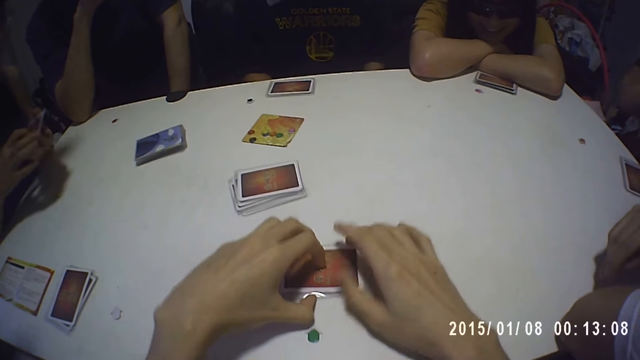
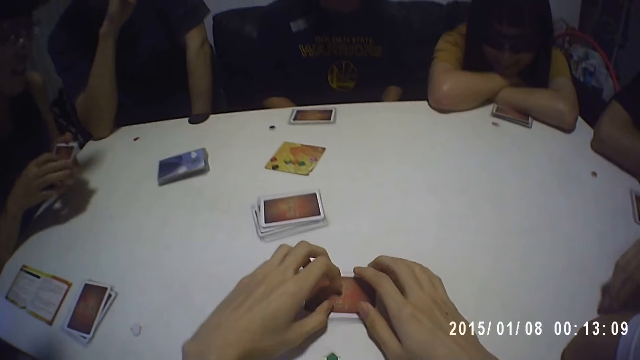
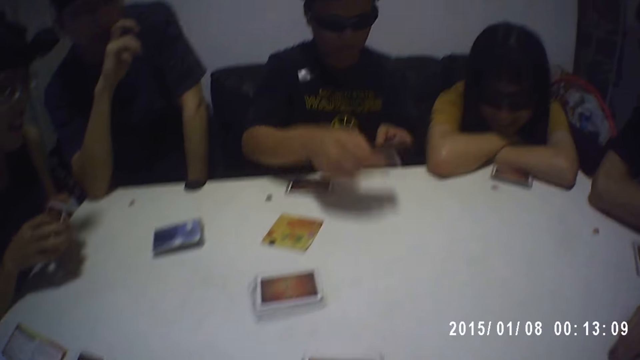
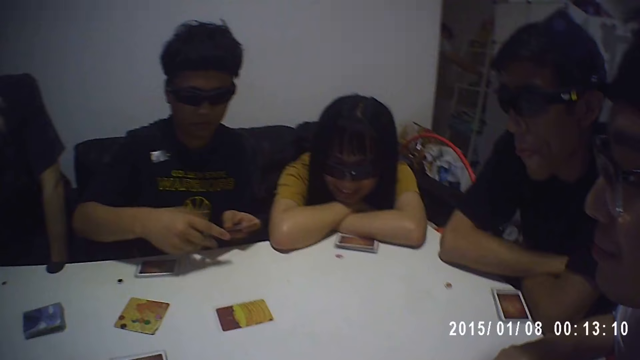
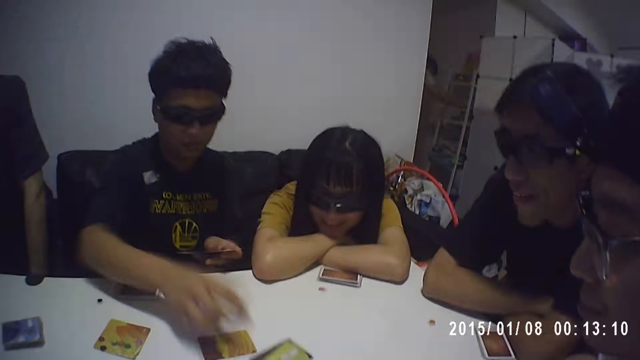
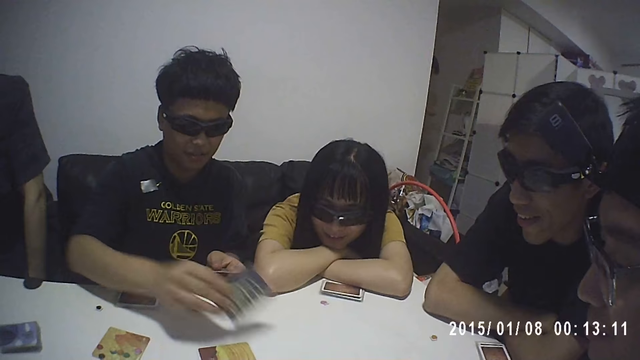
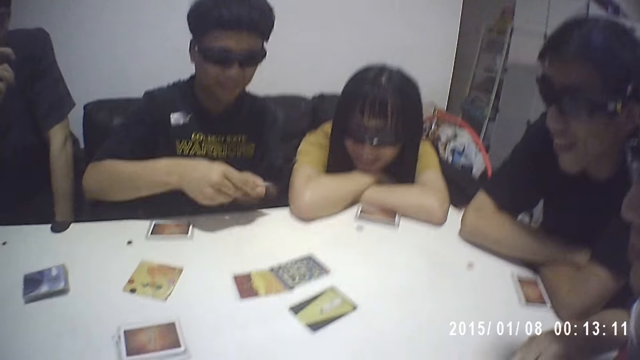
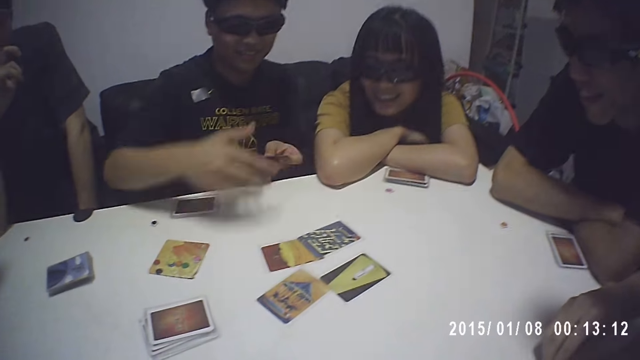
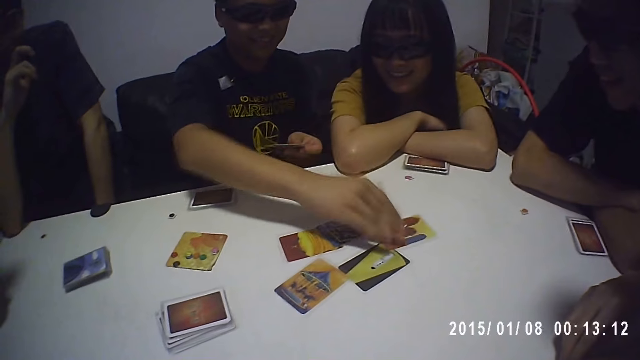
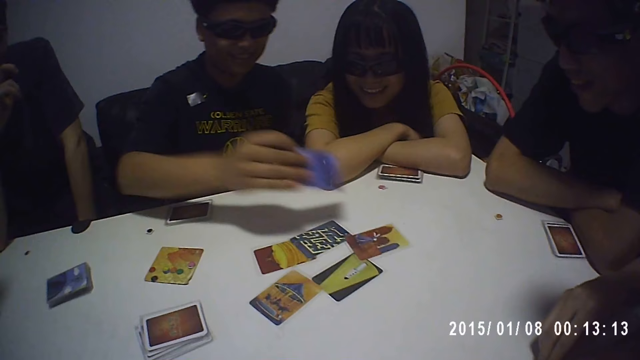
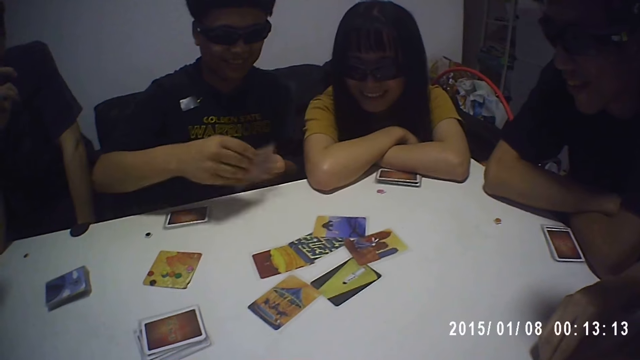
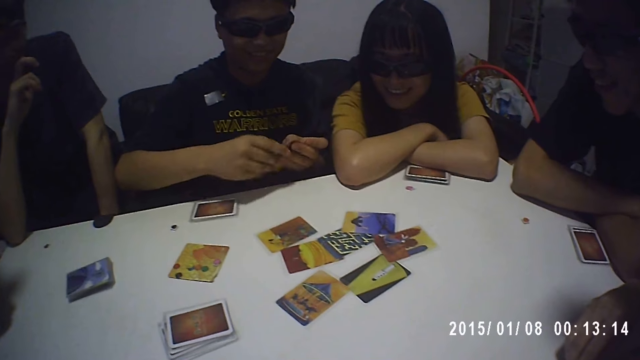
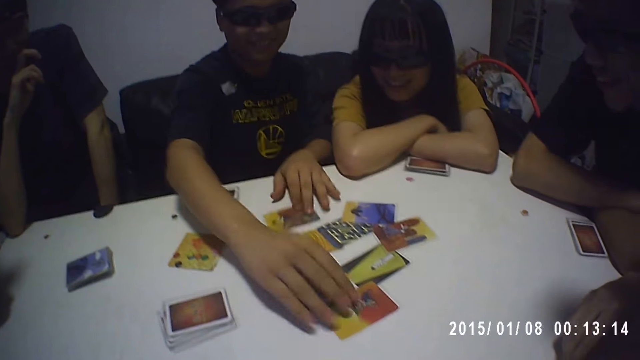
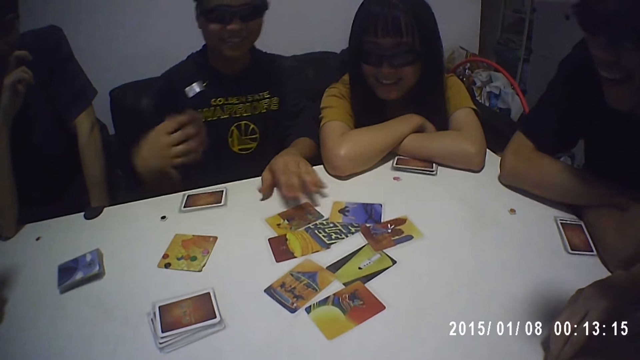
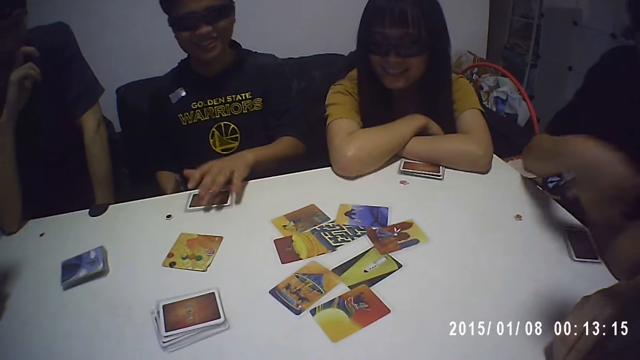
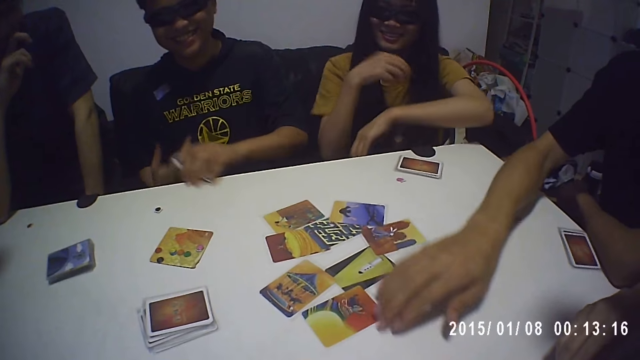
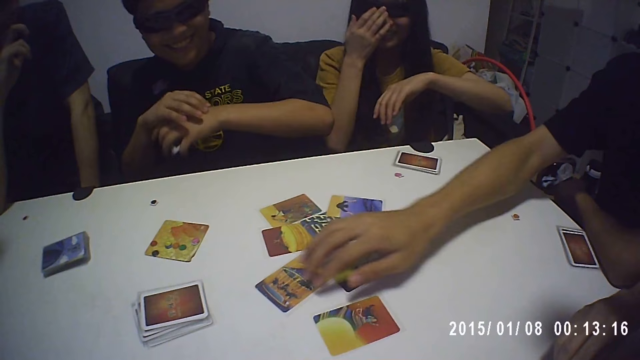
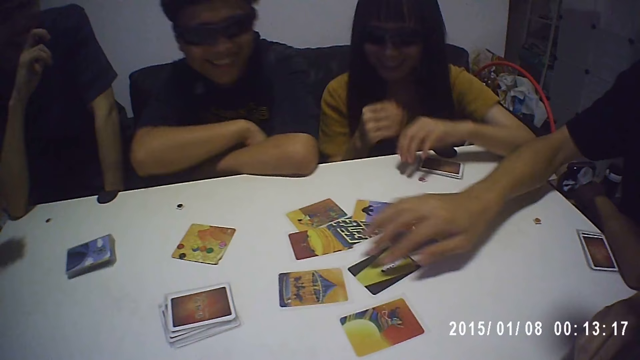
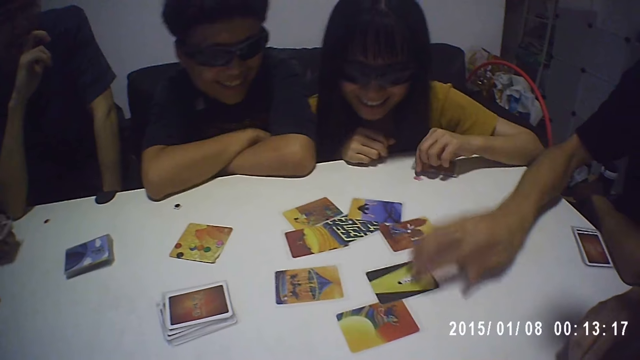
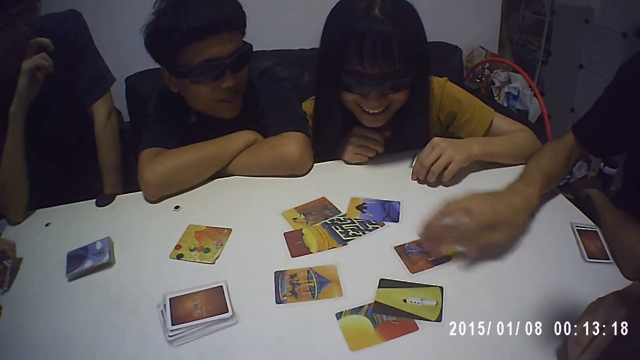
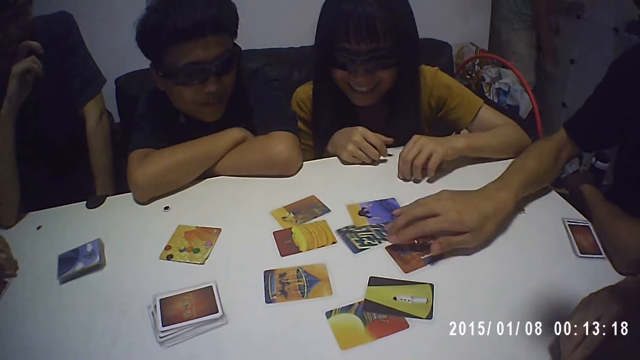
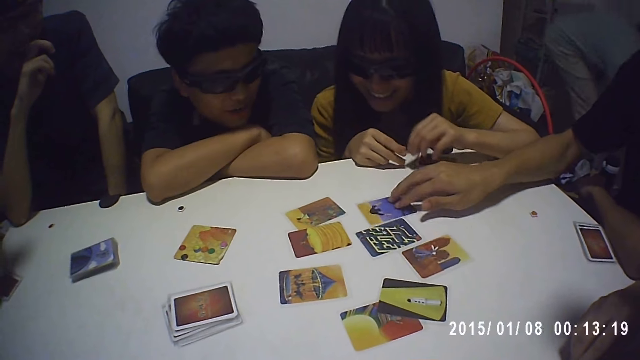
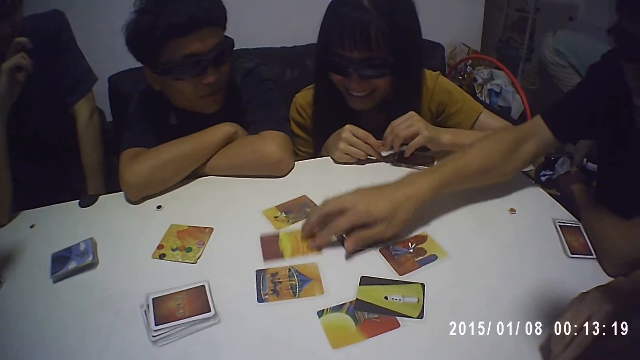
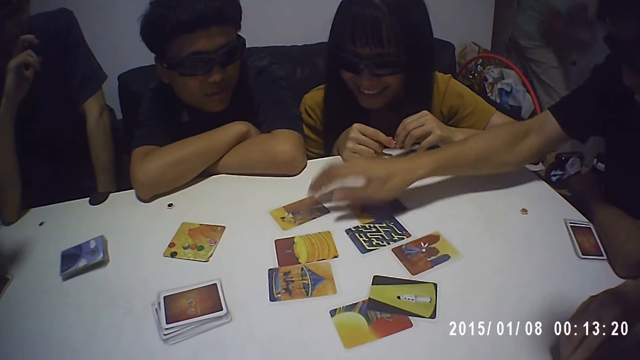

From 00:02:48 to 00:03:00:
The boy drops a card in his hands on the table. He does this repeatedly. He picks some cards on the table with his left hand. Another boy scans through some cards on the table with his right hand.

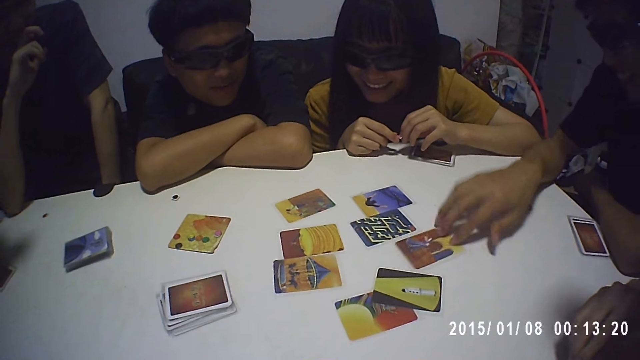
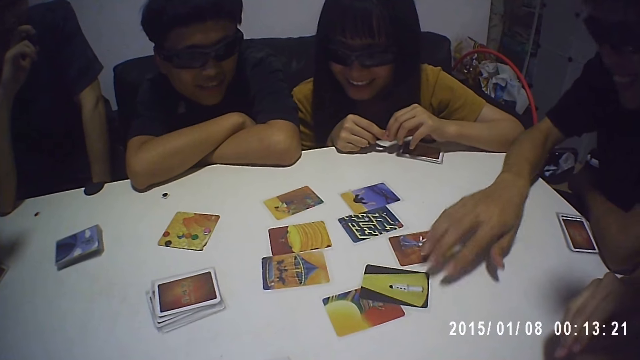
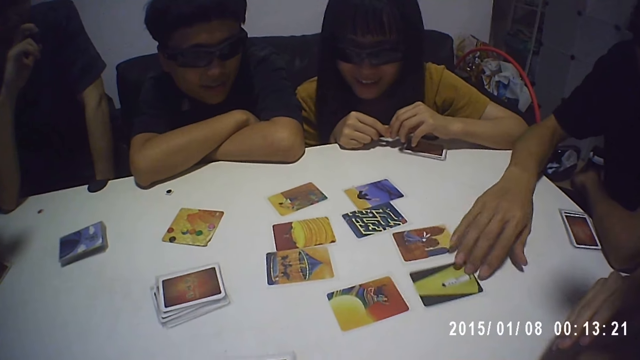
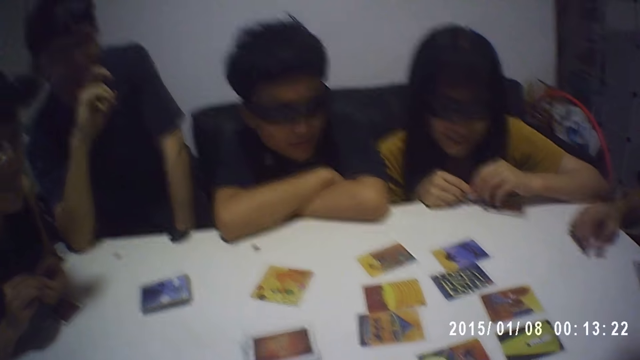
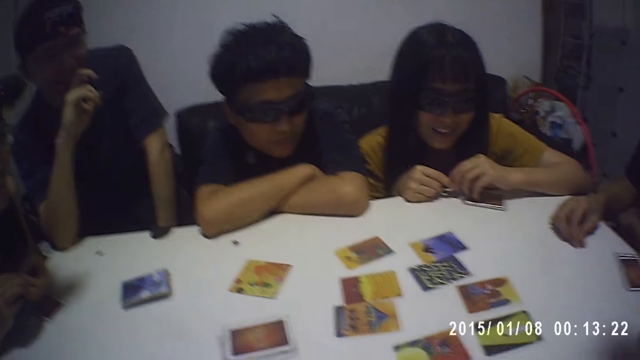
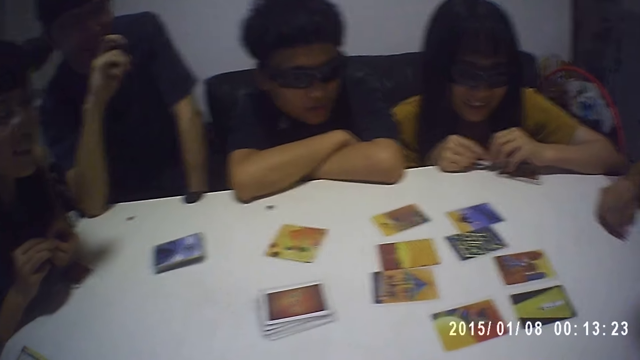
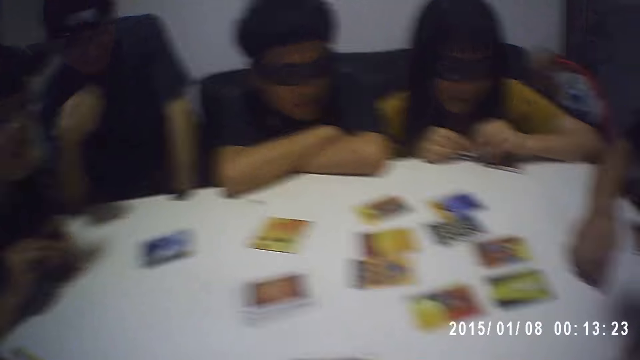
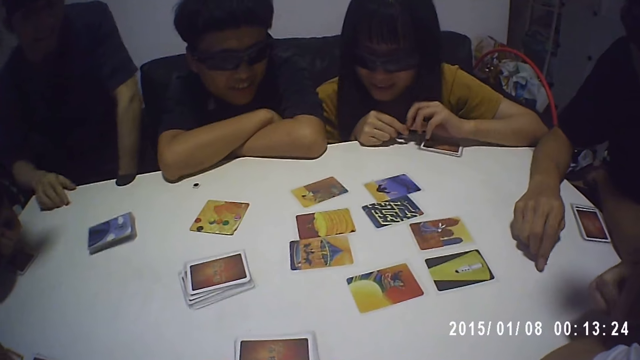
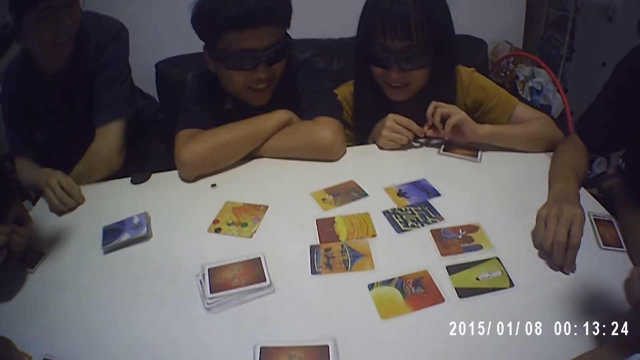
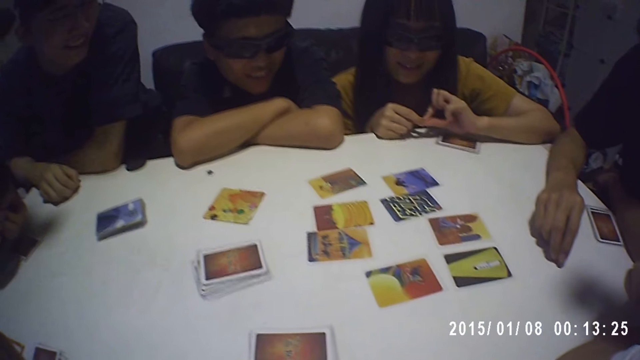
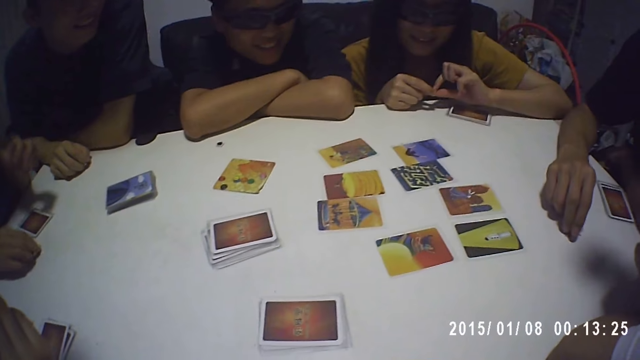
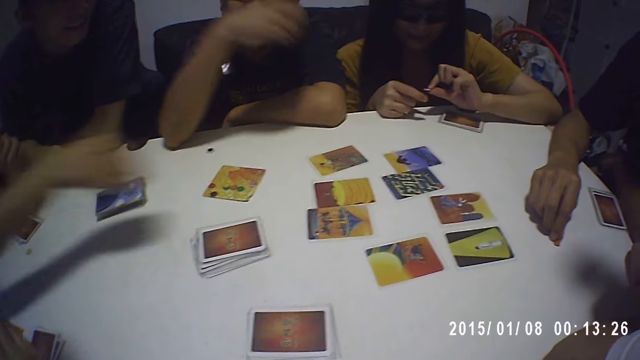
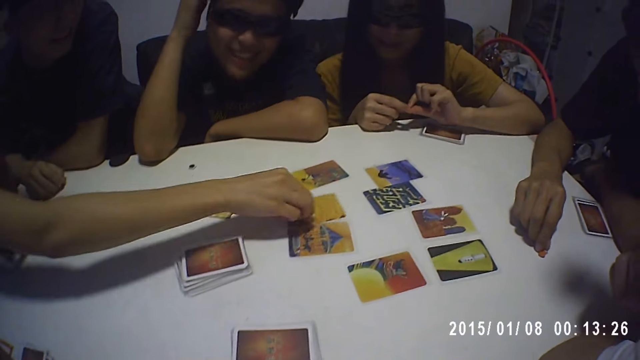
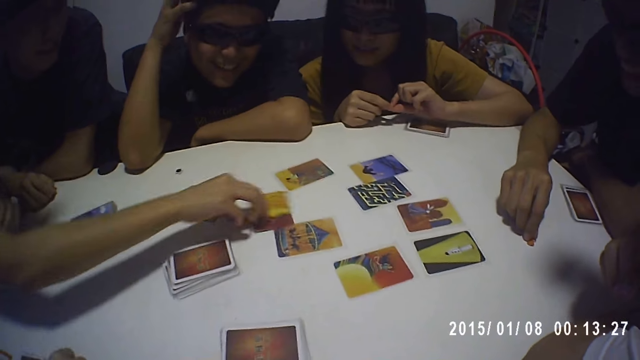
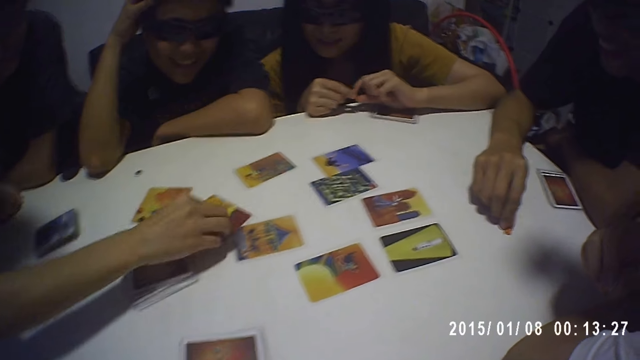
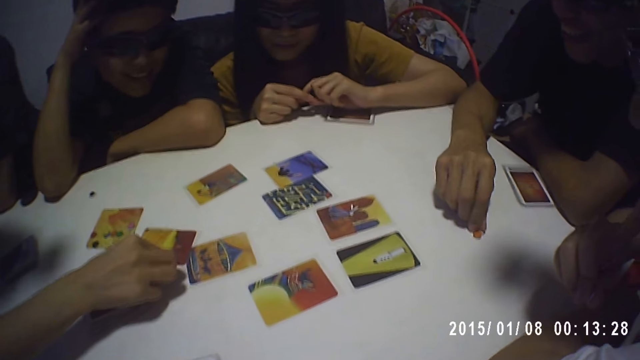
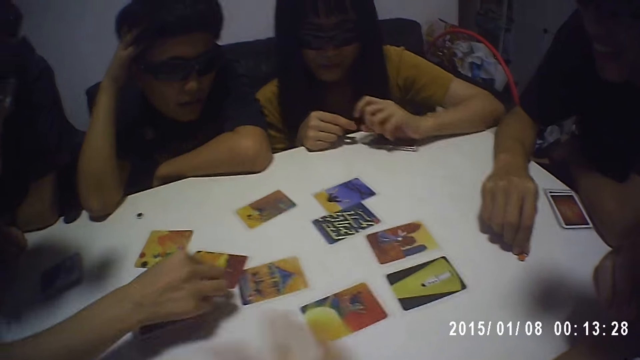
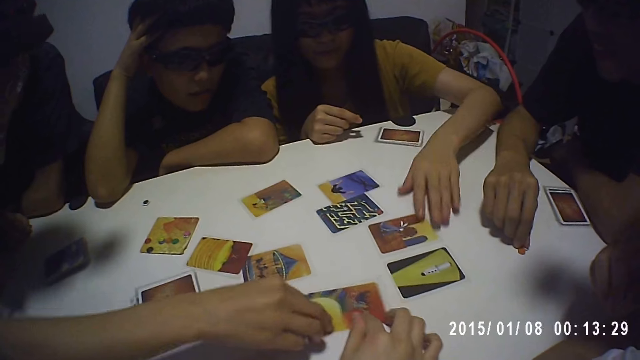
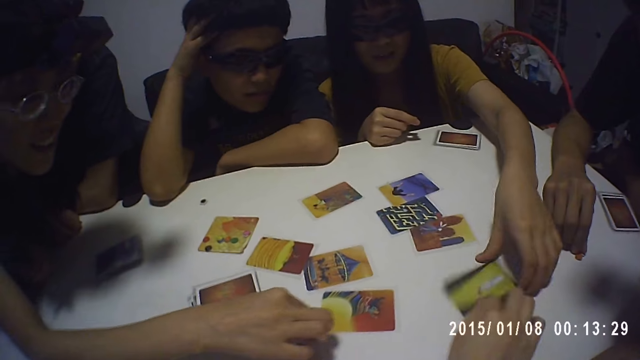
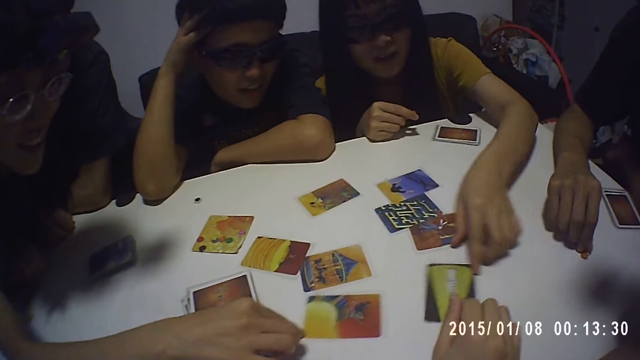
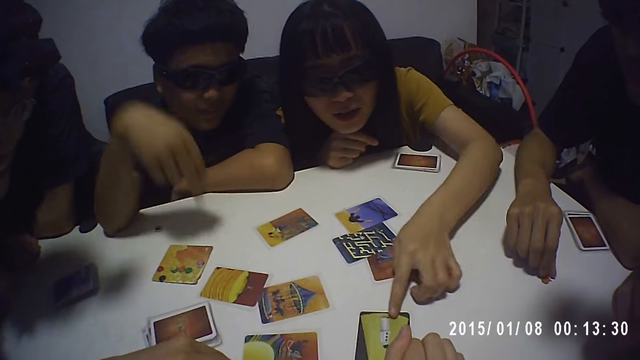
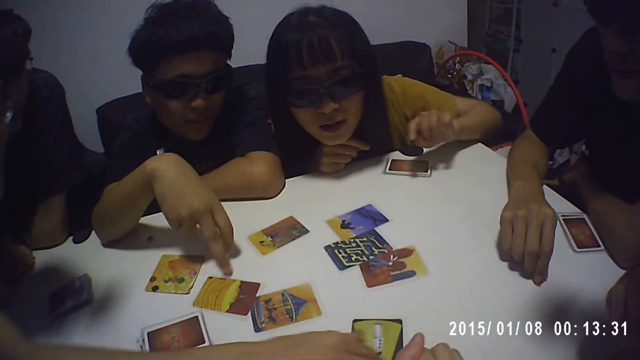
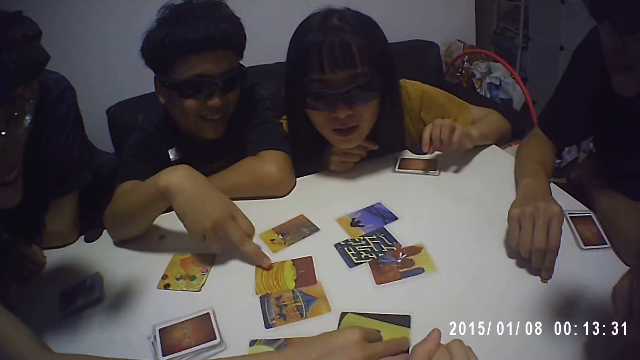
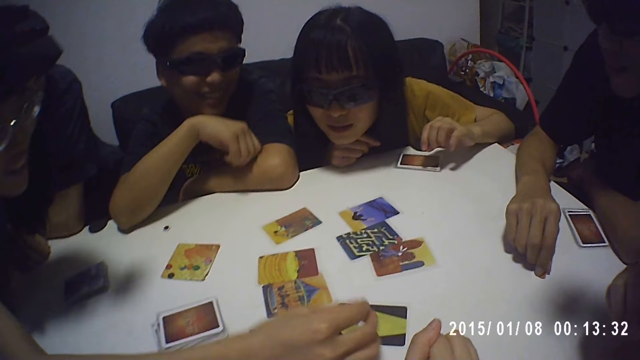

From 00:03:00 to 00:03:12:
The girl scans through some of the cards on the table with her right hand. Another girl scans through some of the cards on the table with her right hand. The camera wearer scans through some of the cards on the table with his right hand. He touches the cards with his right hand. The boy moves a card on the table with his left hand.
